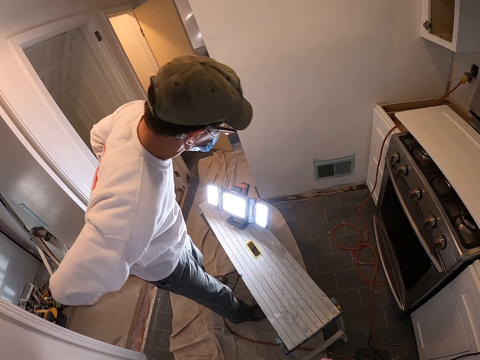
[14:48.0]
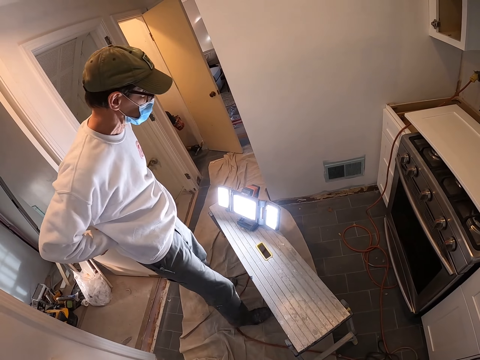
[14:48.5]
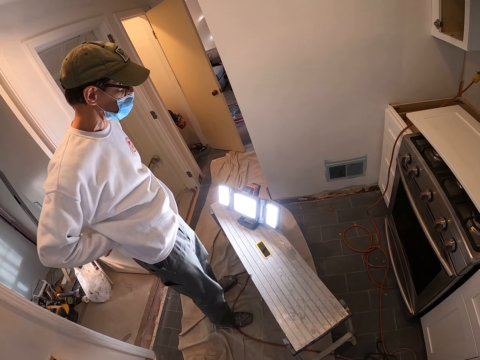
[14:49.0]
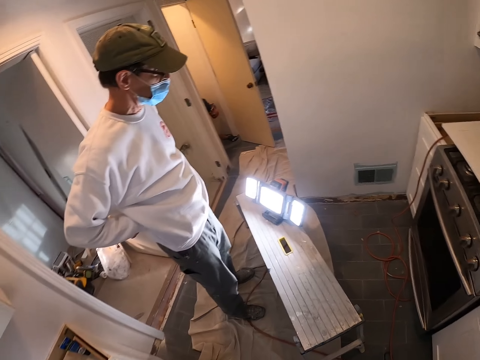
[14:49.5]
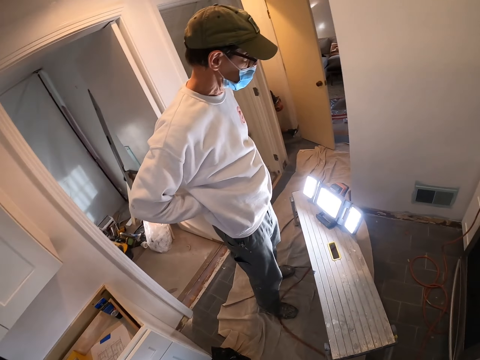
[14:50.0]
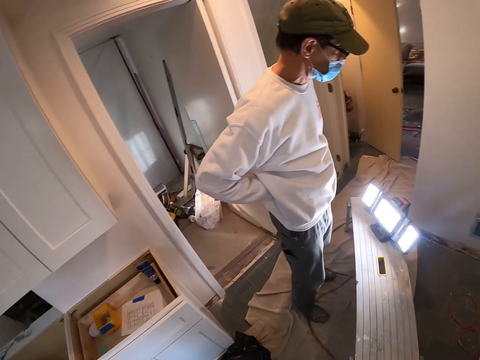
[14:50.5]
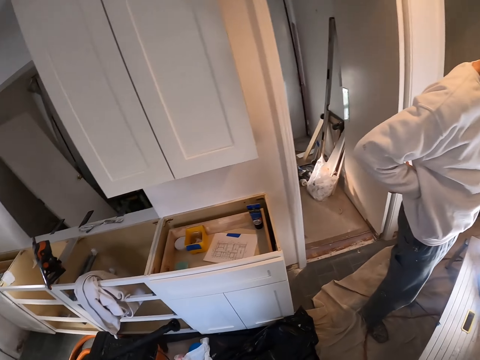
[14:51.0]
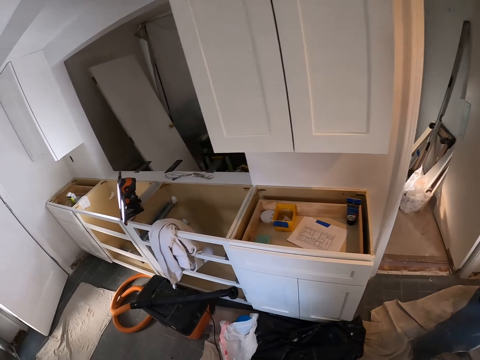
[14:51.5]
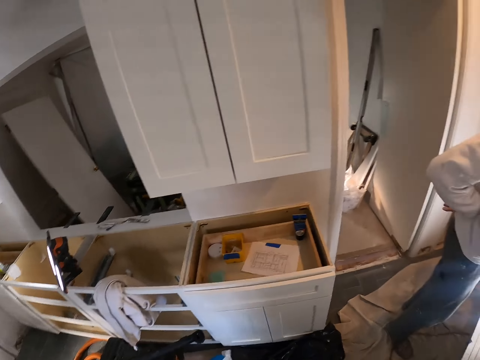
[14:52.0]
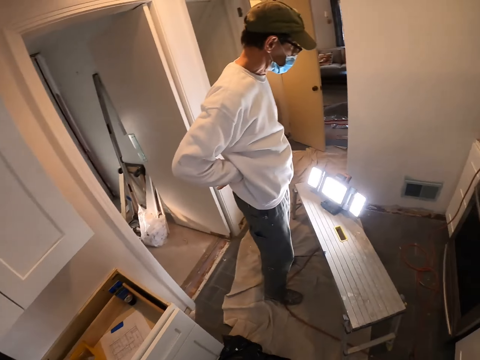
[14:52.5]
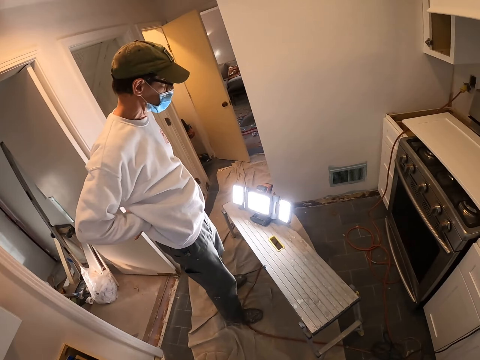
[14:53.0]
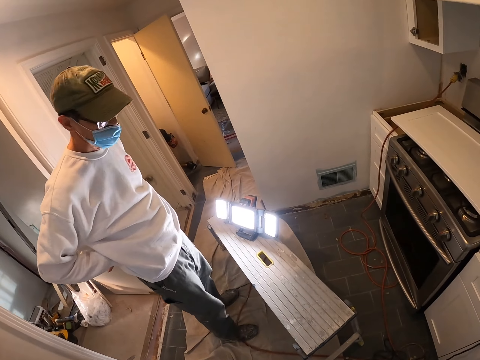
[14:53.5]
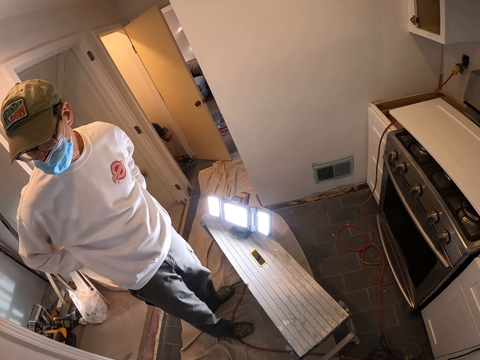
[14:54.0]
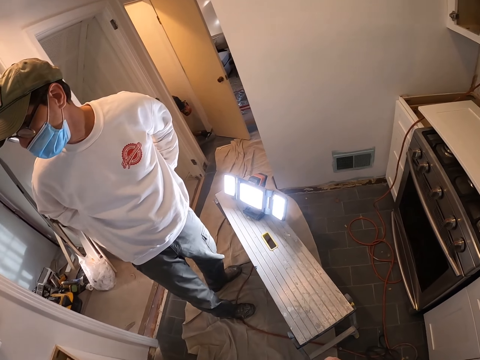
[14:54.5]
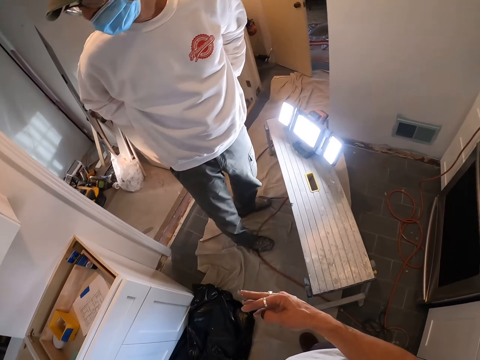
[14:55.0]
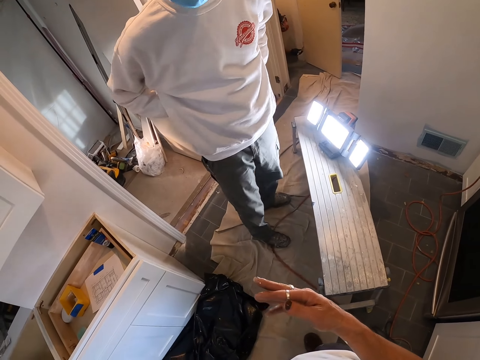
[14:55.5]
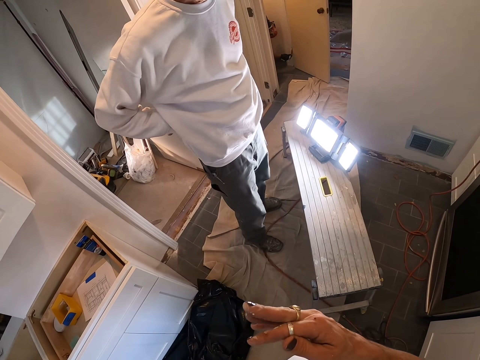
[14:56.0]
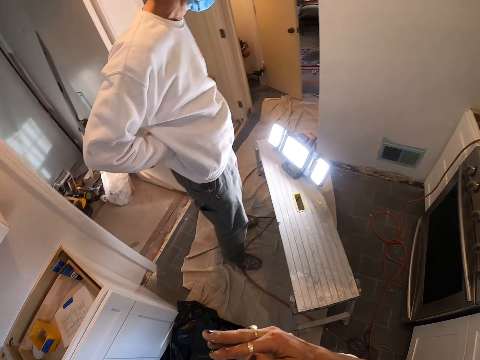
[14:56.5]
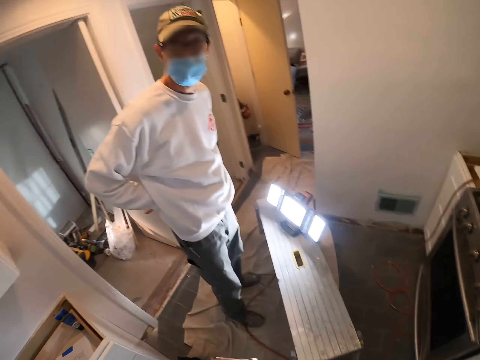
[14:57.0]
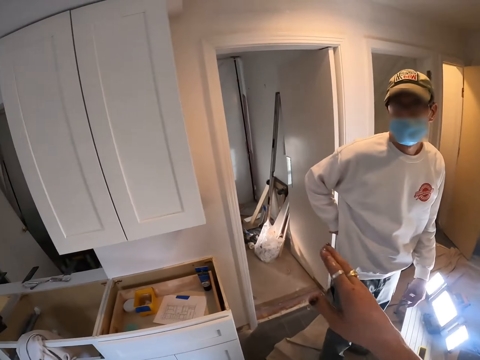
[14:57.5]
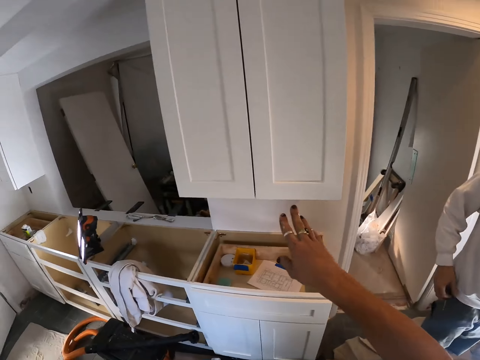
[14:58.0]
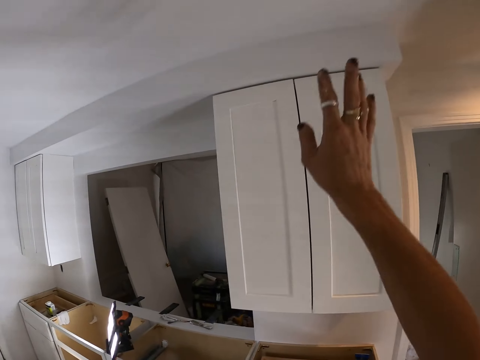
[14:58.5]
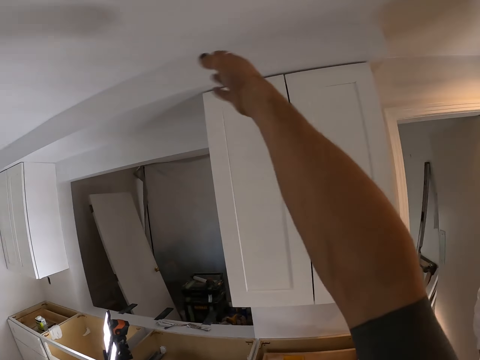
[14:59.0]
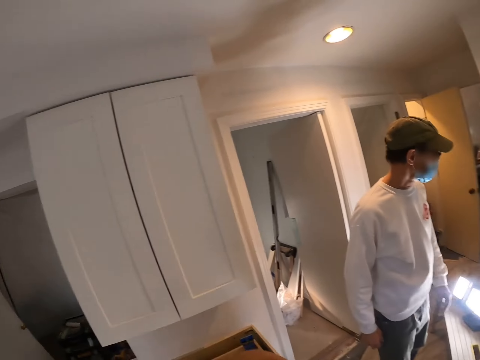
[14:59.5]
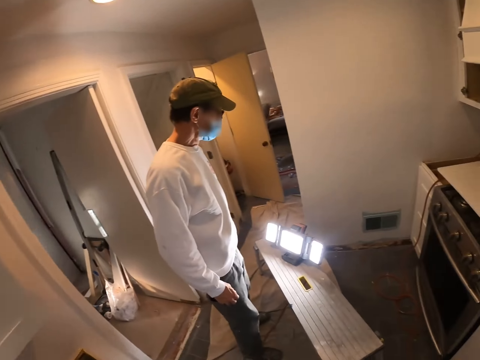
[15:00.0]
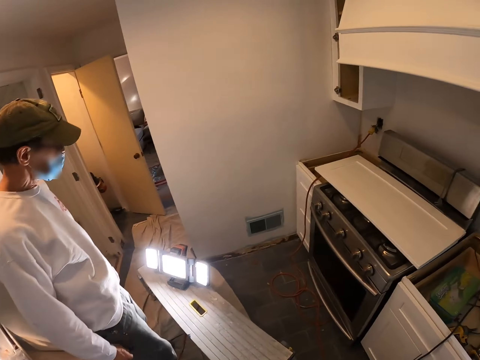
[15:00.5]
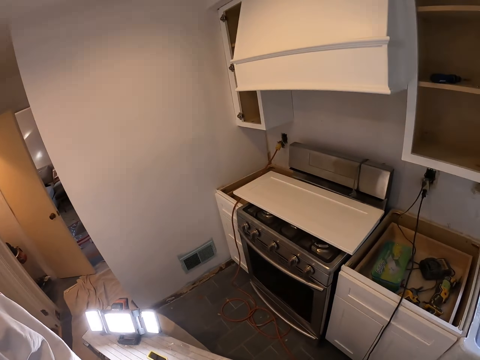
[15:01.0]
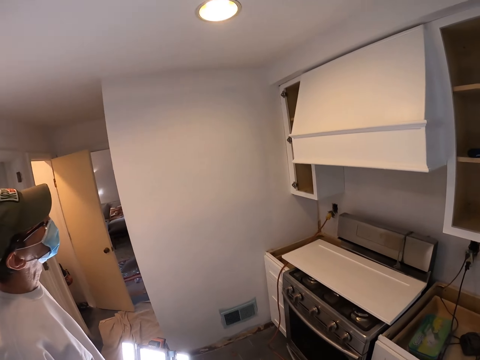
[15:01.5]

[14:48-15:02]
The camera wearer looks around. He points around the room and raises his right hand.

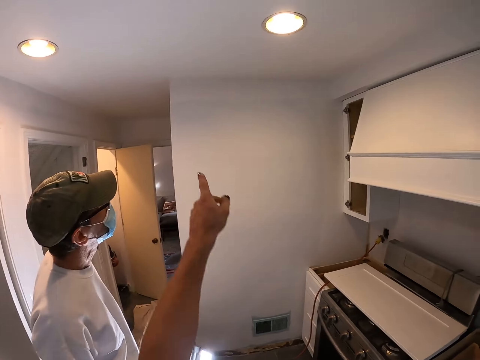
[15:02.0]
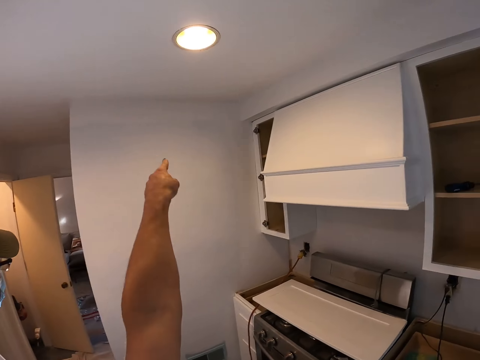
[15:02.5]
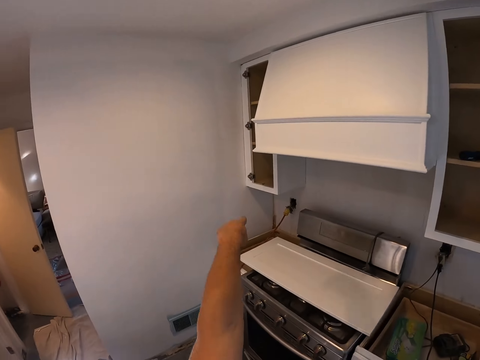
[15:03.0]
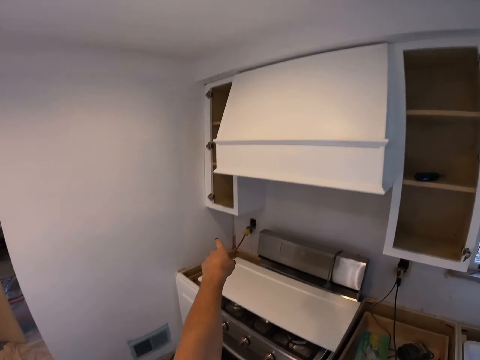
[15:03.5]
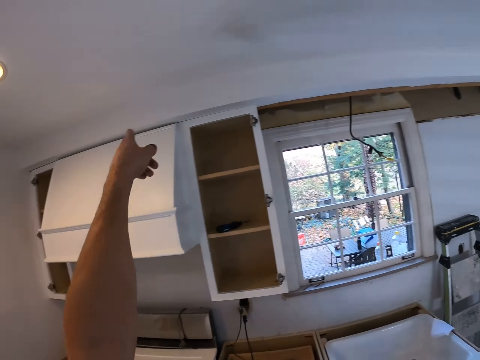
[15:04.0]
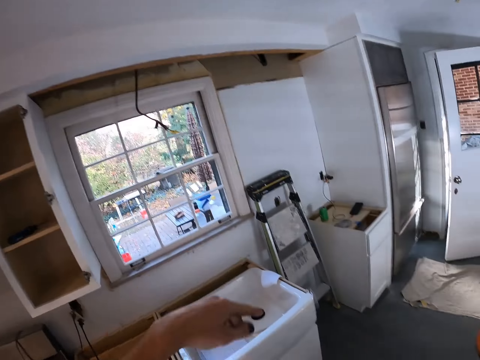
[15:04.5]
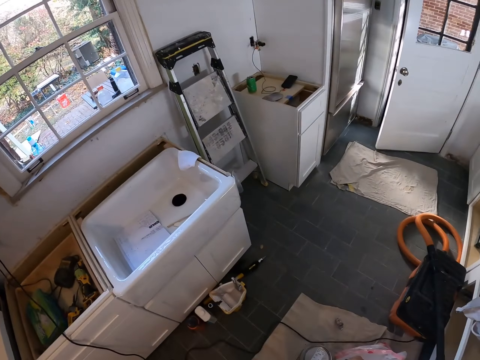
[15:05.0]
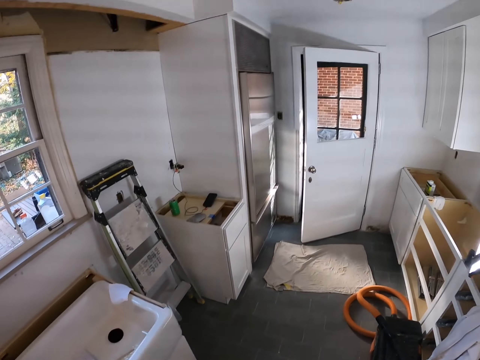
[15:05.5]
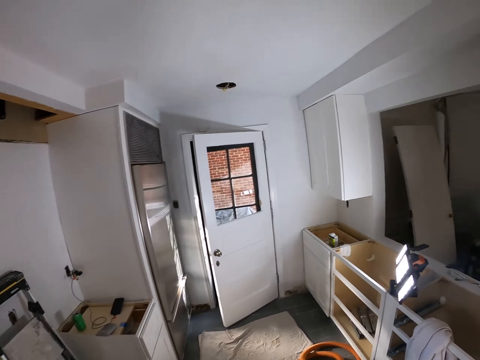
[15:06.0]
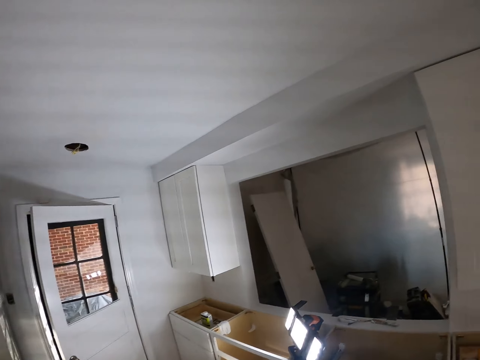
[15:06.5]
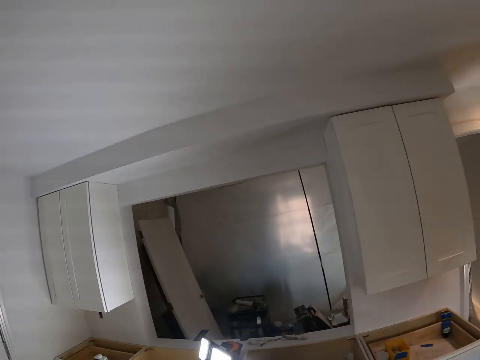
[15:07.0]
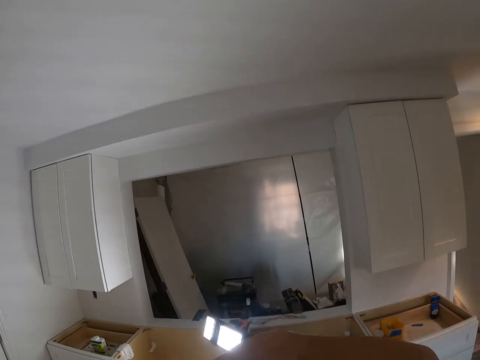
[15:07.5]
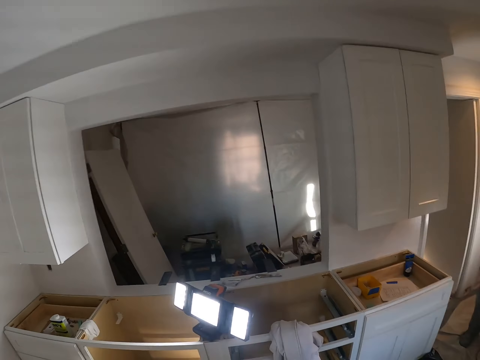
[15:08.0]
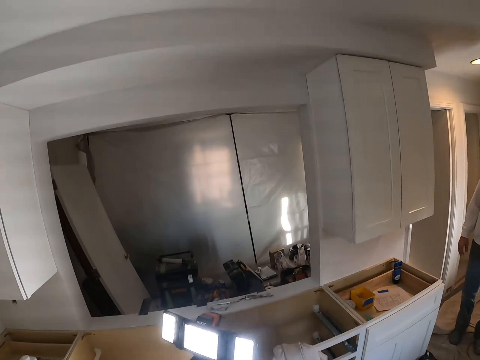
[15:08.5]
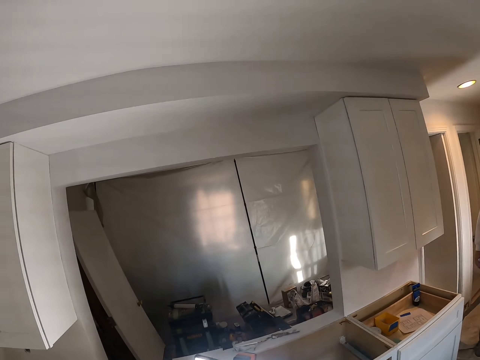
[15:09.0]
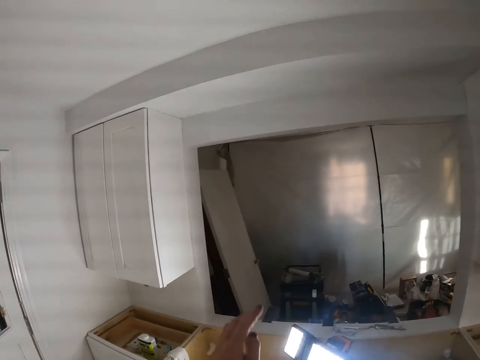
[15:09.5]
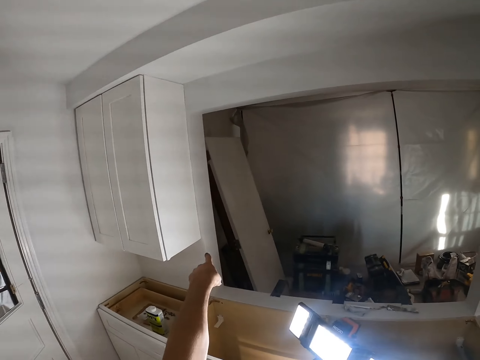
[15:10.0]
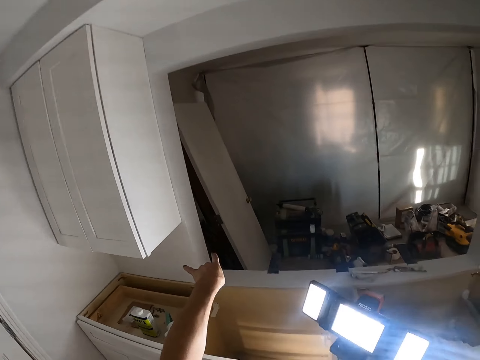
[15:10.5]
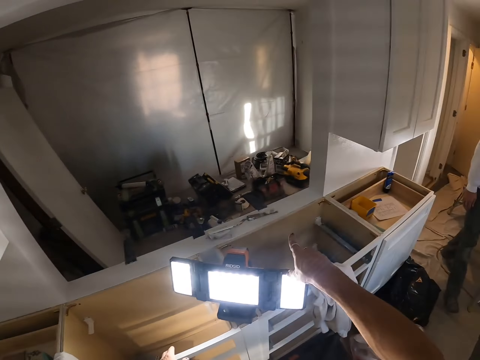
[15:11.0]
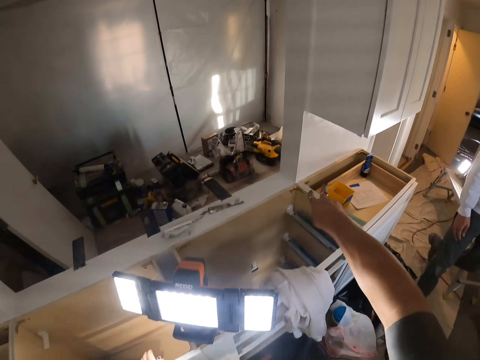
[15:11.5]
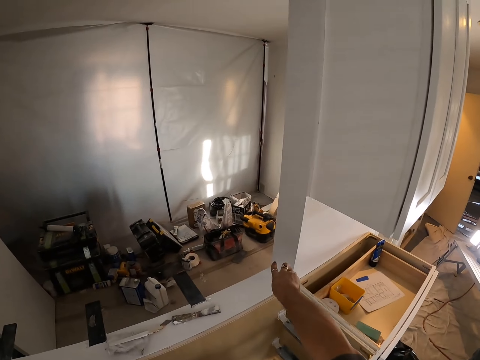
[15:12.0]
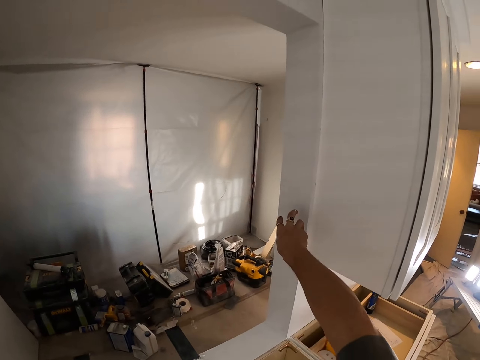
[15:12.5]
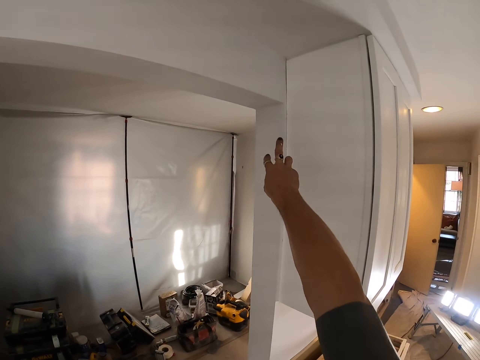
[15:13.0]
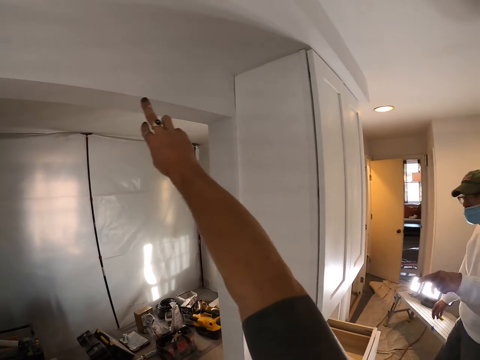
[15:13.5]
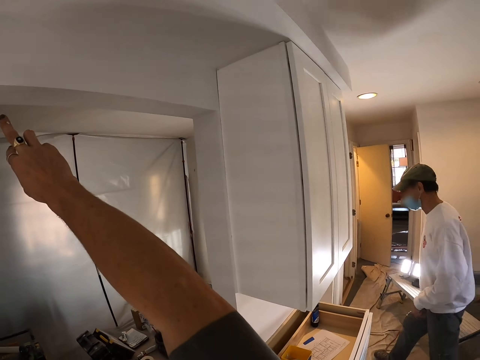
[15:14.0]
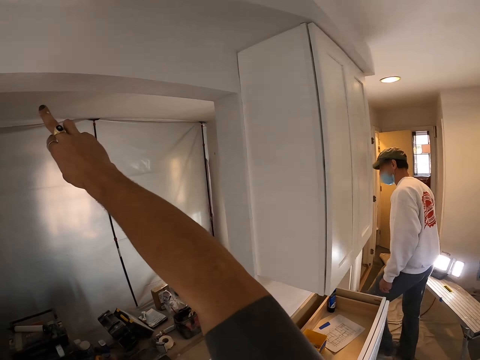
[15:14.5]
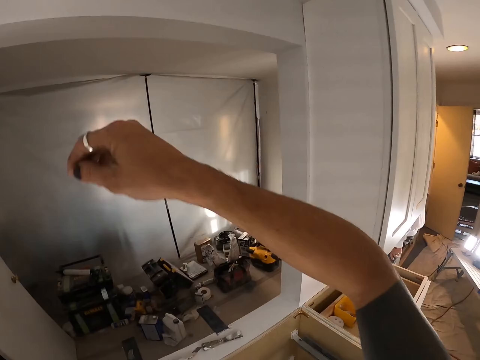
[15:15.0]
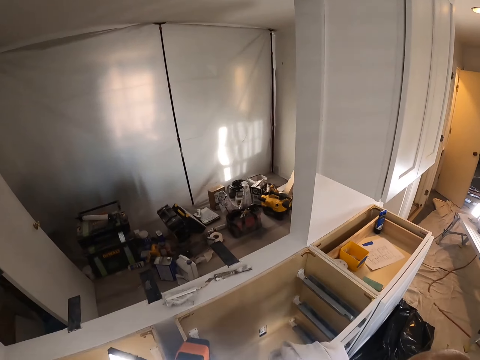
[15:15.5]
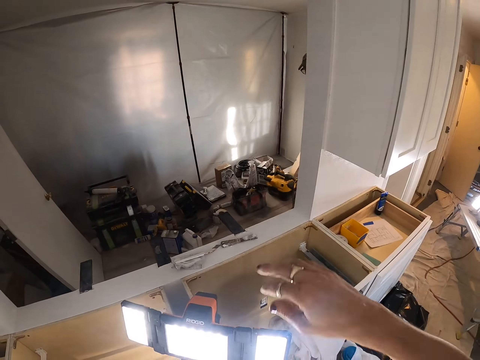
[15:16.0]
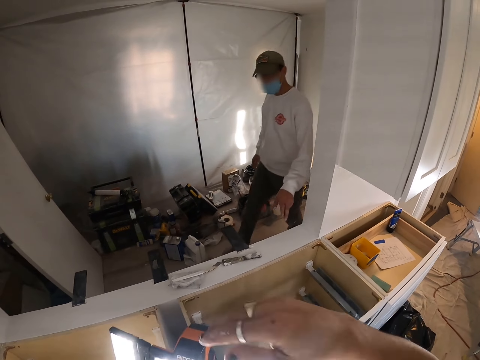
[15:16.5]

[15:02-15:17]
The camera wearer raises his left hand. He looks around and points at the window opening. A person walks in the room.
